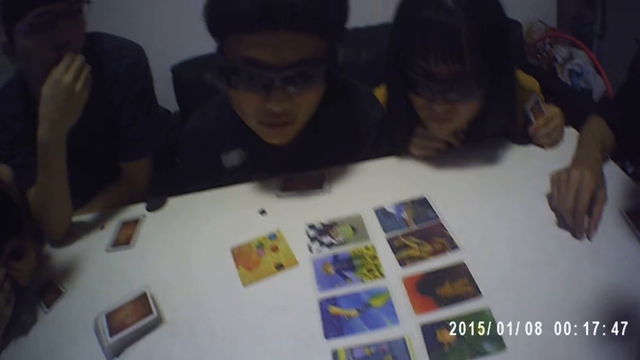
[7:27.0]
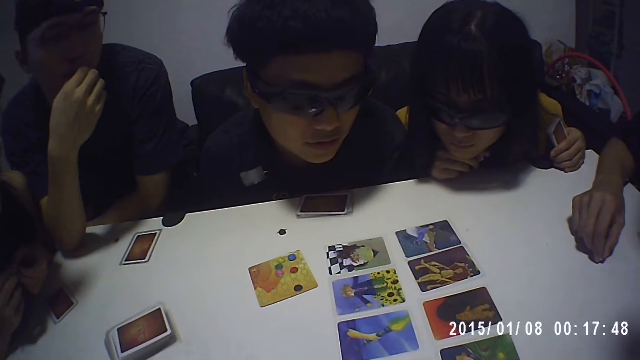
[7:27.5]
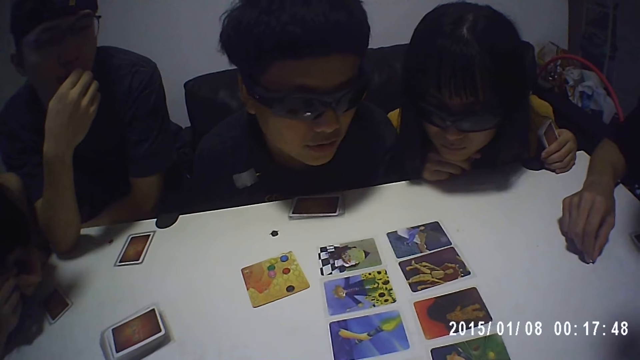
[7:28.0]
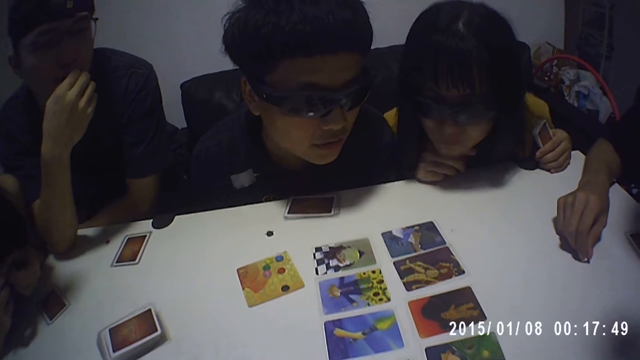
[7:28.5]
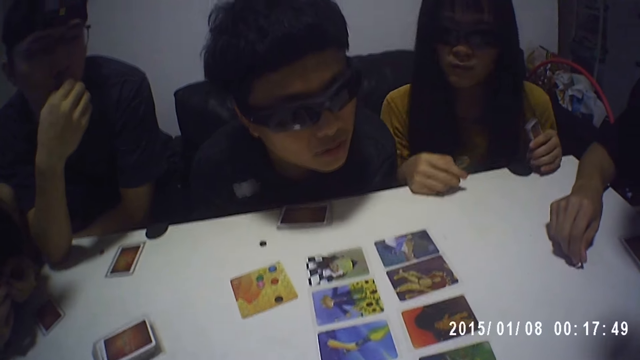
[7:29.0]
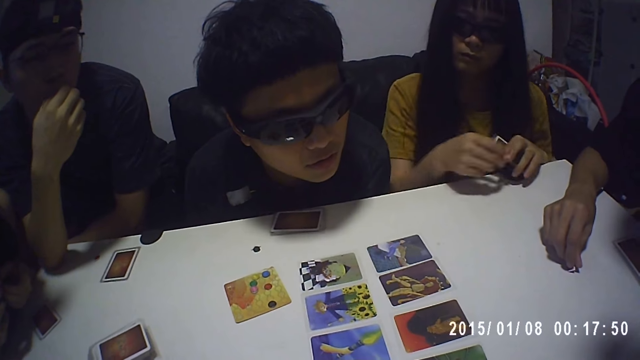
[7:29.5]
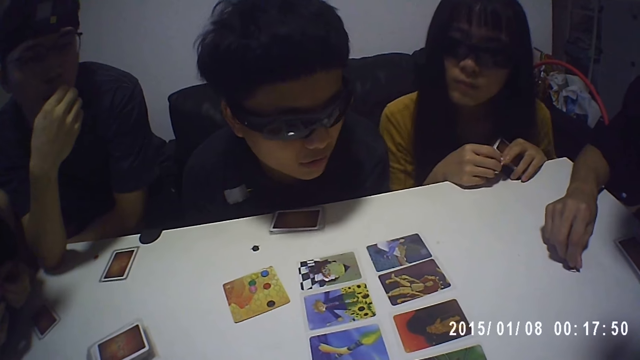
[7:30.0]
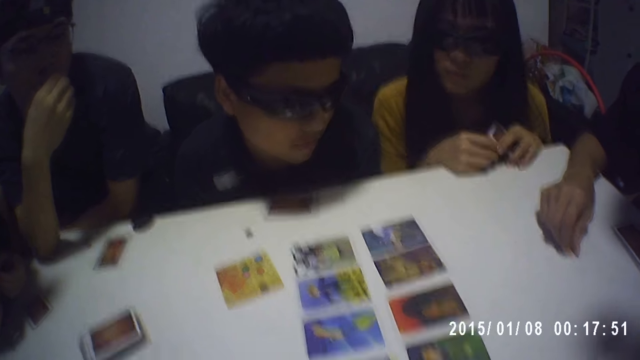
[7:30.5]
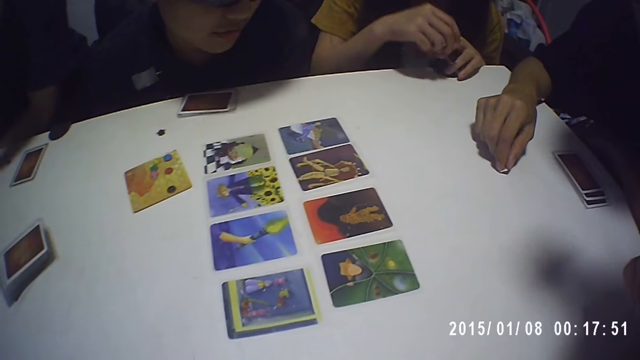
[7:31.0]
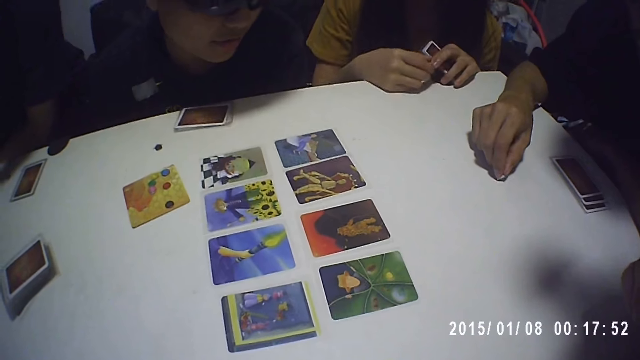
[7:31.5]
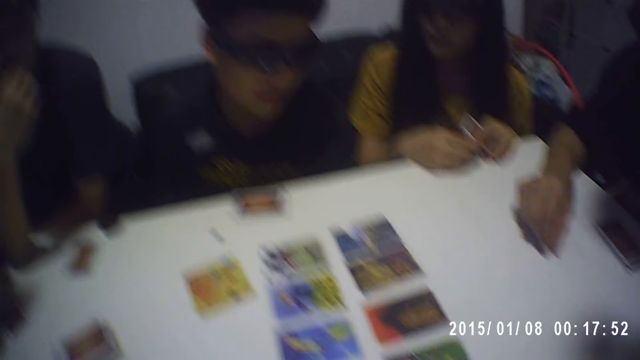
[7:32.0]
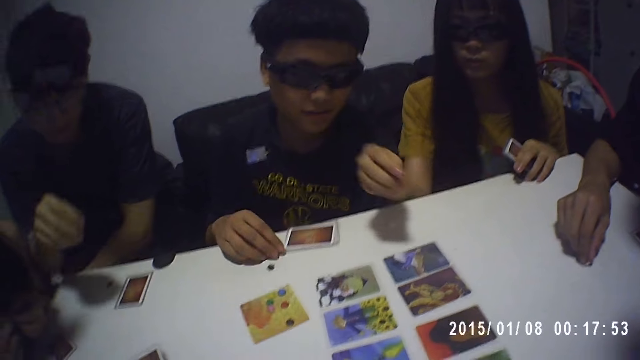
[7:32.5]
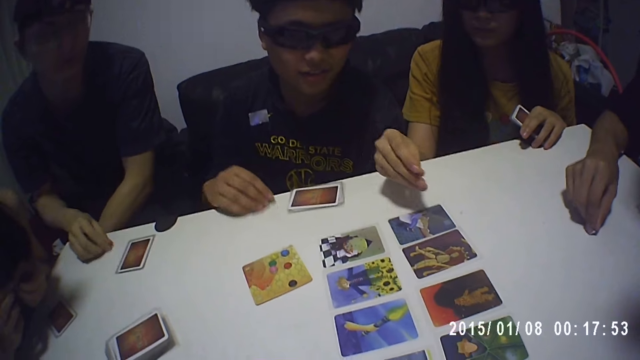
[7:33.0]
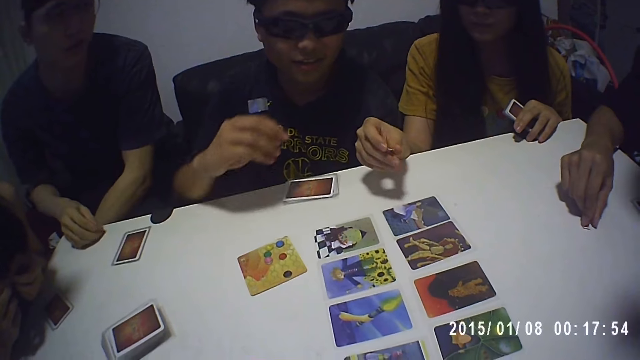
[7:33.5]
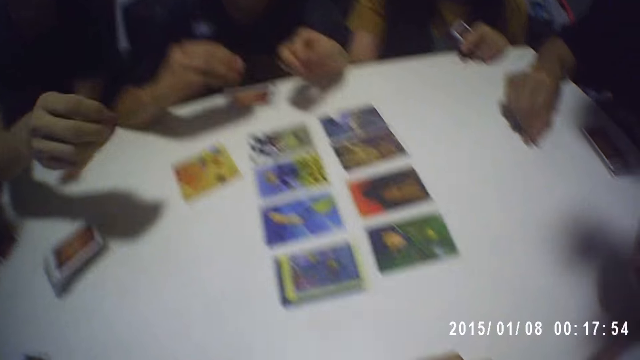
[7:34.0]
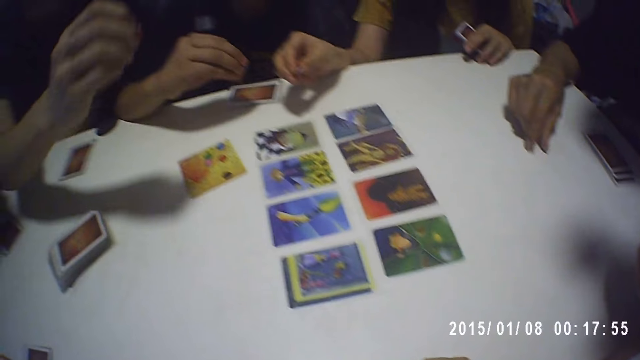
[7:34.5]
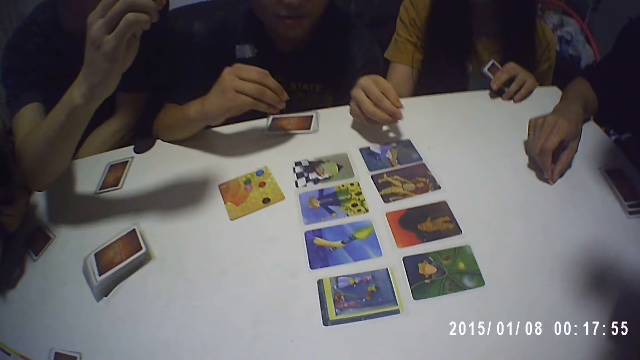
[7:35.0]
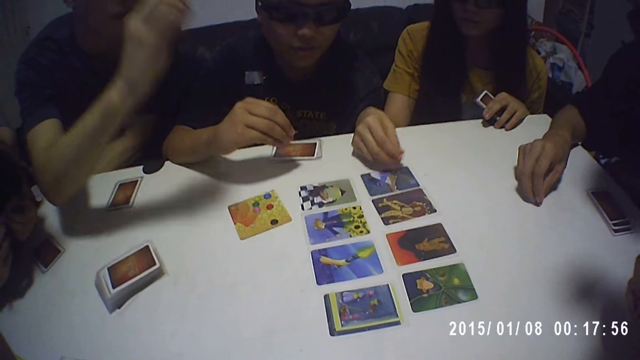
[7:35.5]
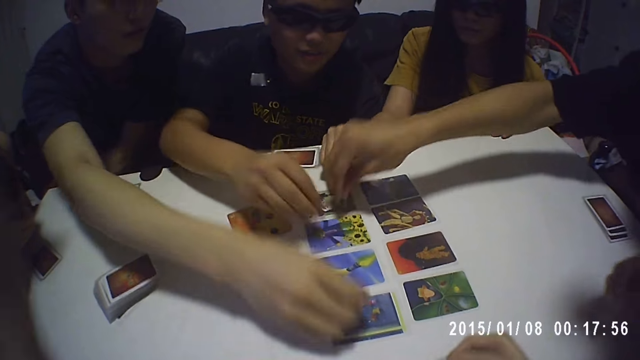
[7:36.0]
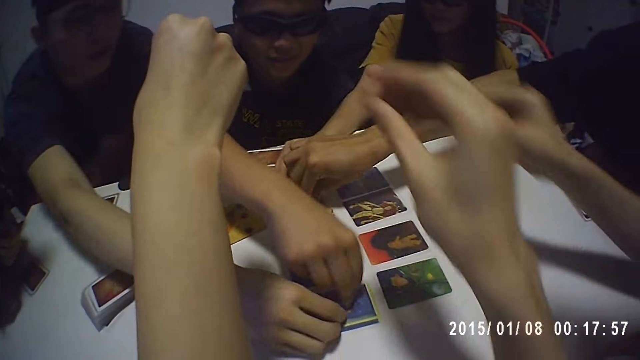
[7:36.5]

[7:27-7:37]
The camera wearer looks in front. A man picks the checker. The camera wearer looks down.

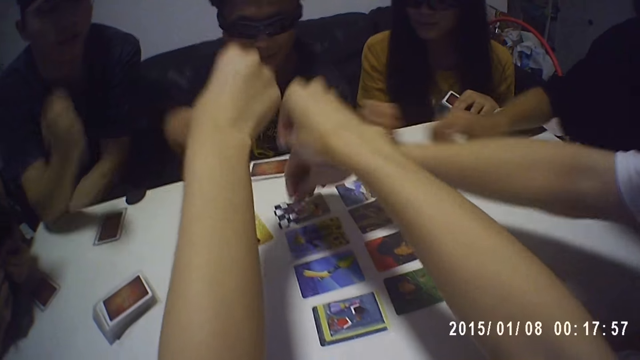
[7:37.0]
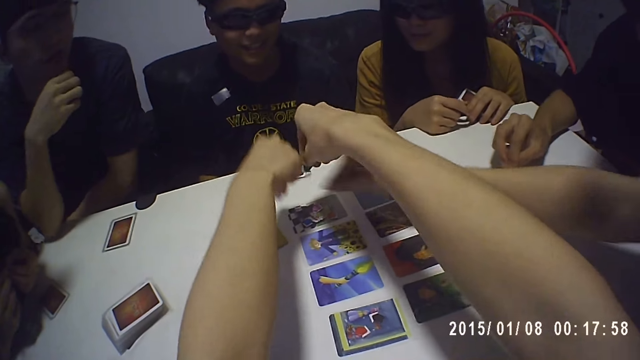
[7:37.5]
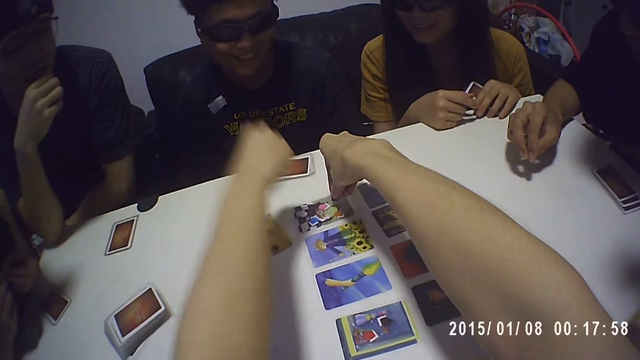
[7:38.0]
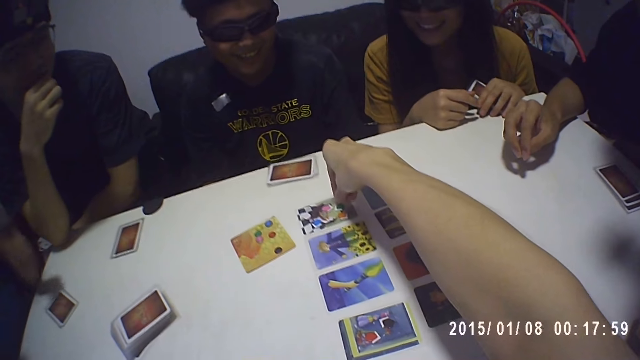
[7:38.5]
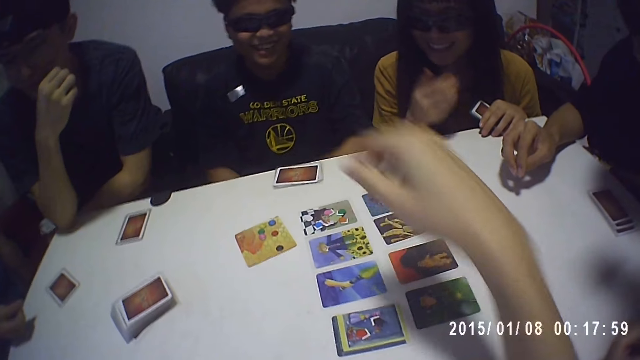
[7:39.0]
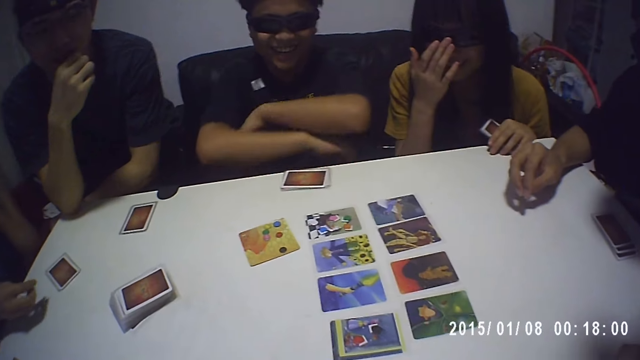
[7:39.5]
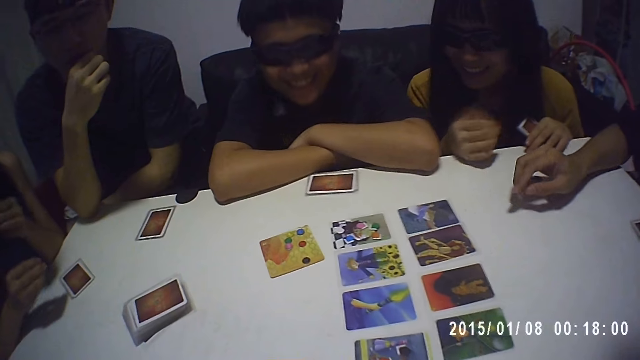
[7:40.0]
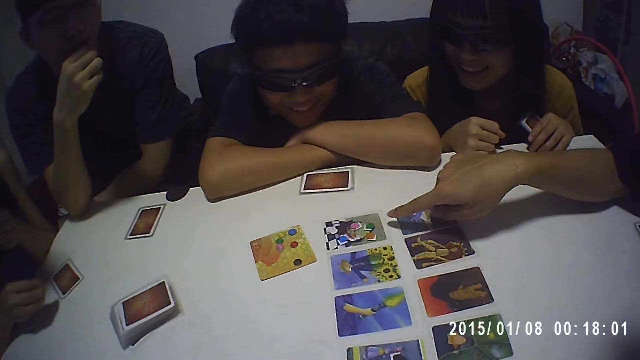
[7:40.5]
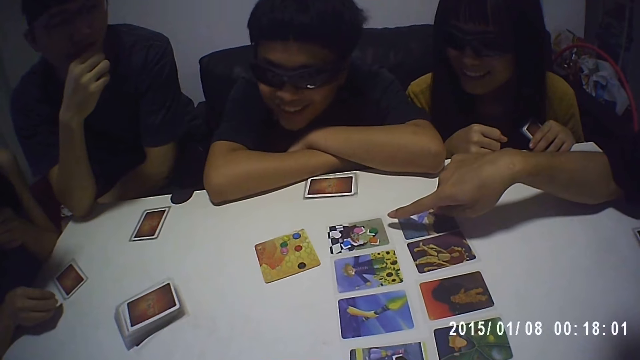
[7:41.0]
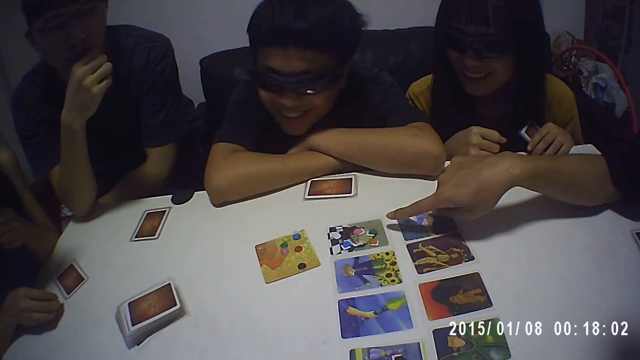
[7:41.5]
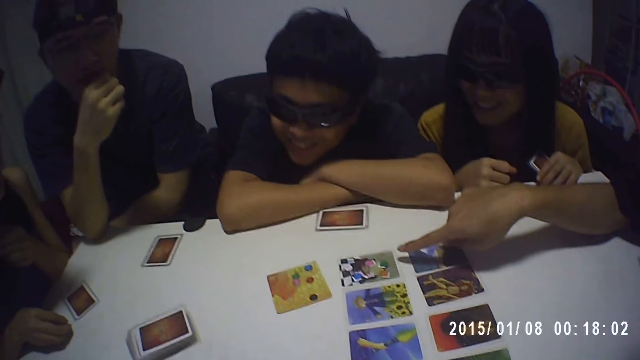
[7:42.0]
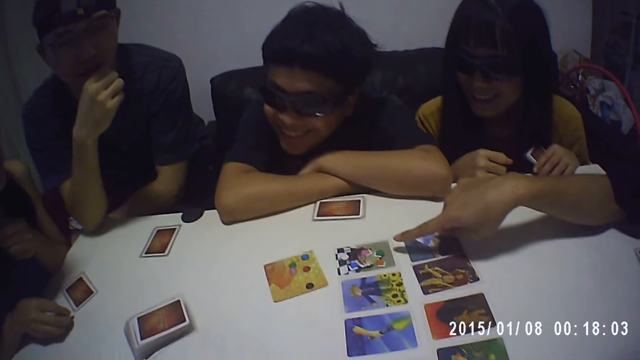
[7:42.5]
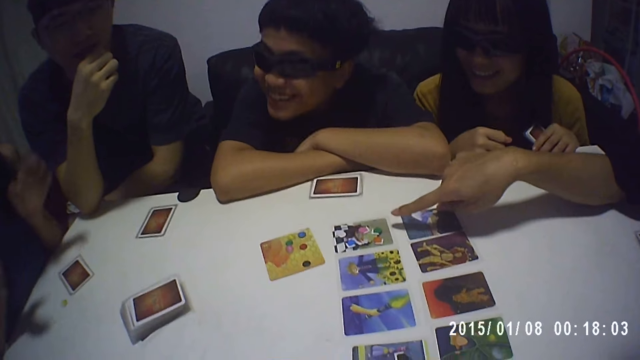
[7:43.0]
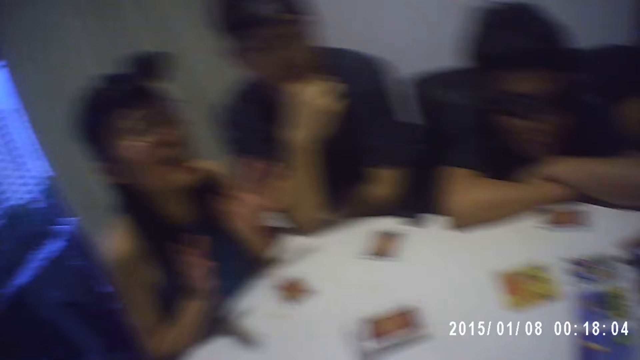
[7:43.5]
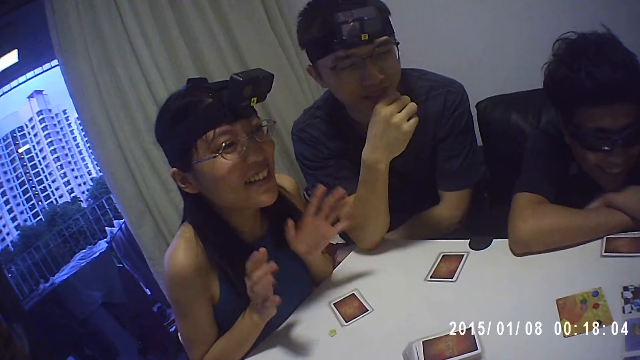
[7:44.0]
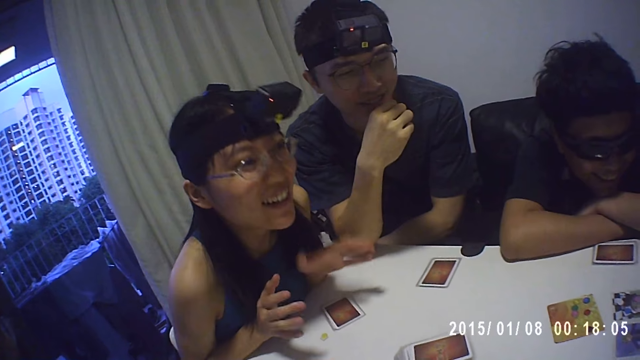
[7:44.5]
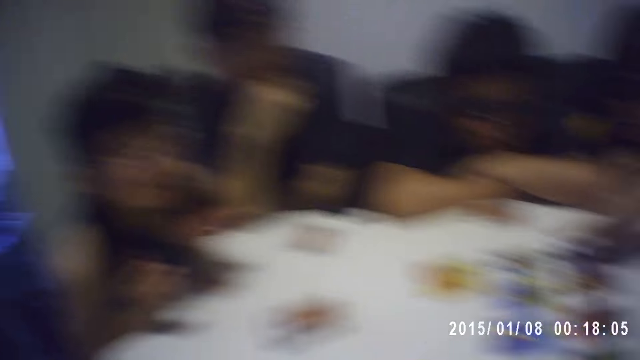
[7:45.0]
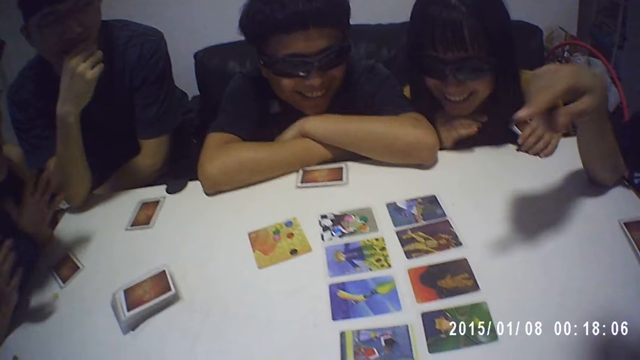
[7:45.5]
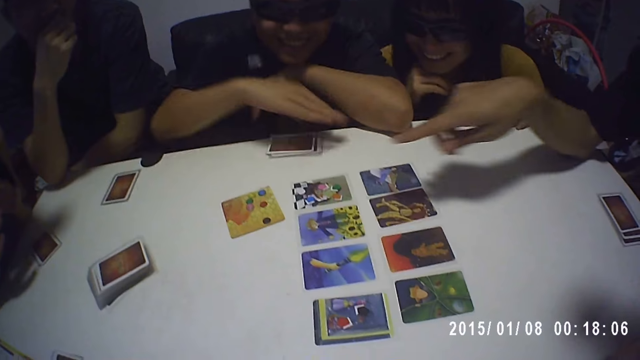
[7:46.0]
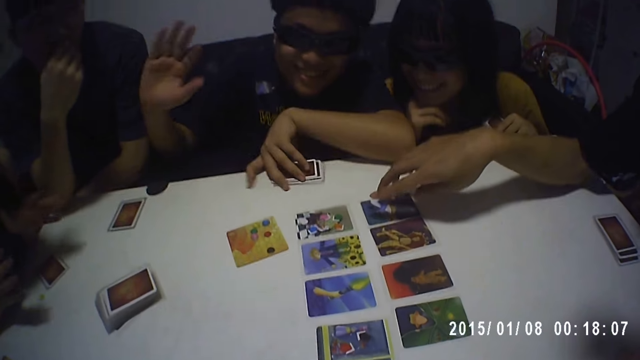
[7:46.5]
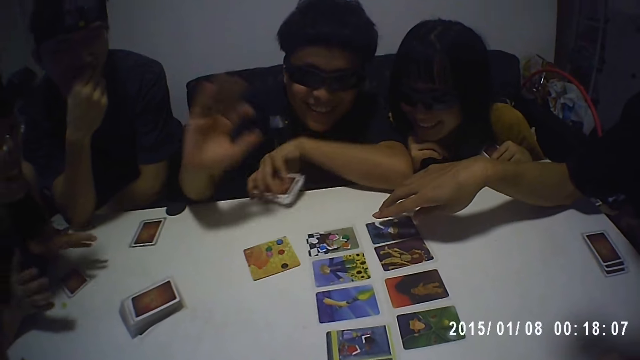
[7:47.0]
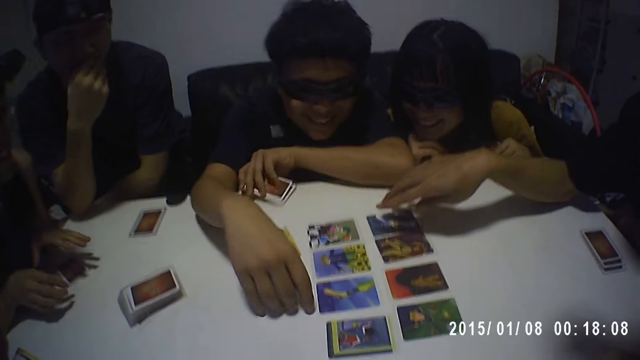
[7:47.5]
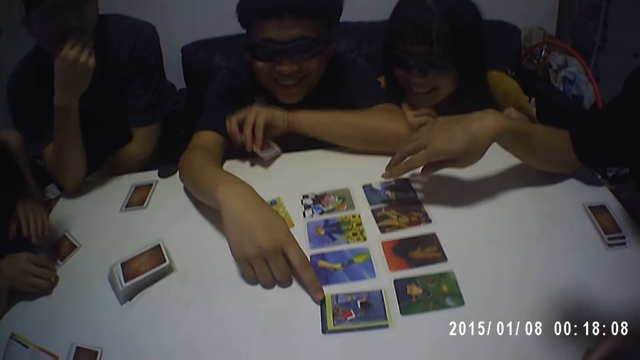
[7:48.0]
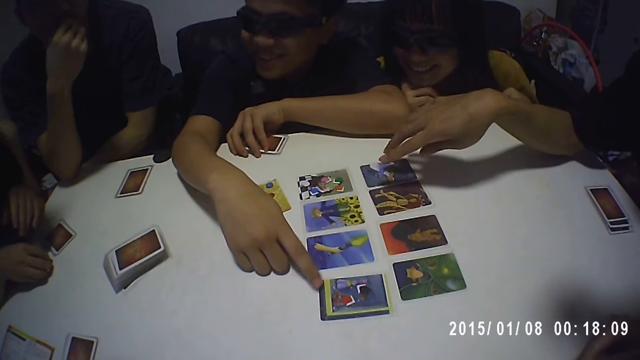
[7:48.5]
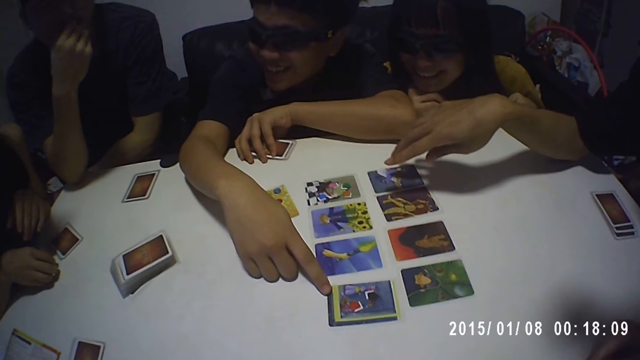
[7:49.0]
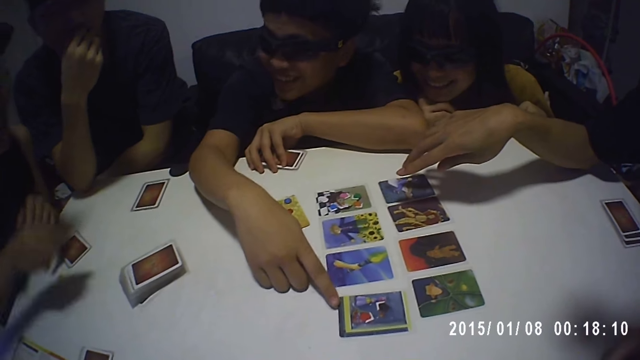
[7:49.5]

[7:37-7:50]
The camera wearer places the checker on the card with the right hand. A man points at the checkers. A woman interacts with the man. The camera wearer looks sideways. Another man touches the cards.
